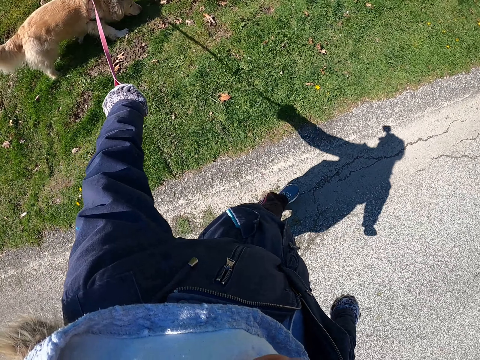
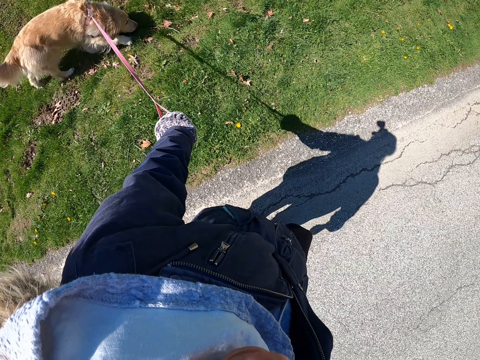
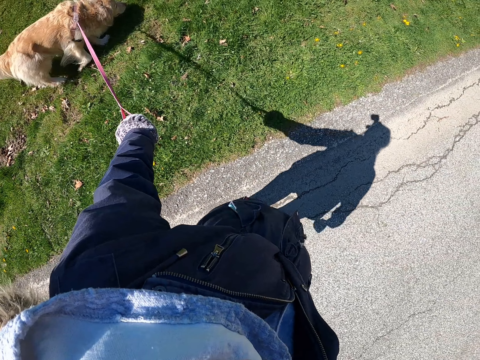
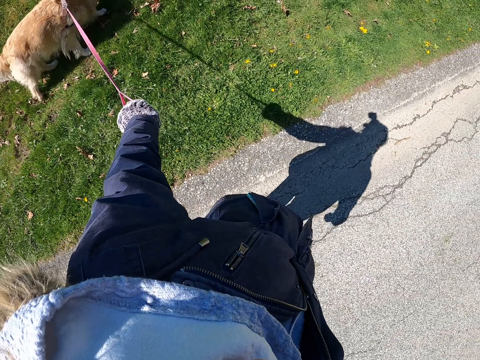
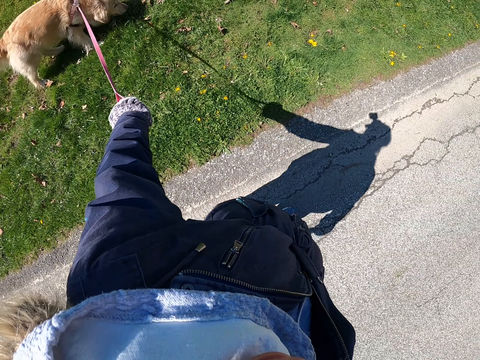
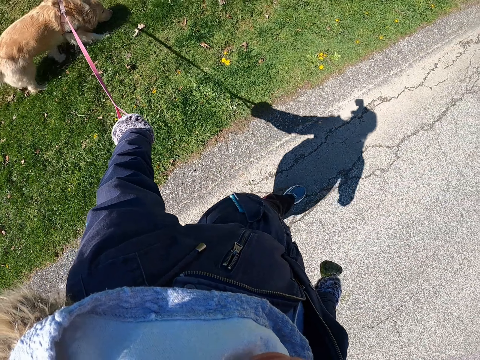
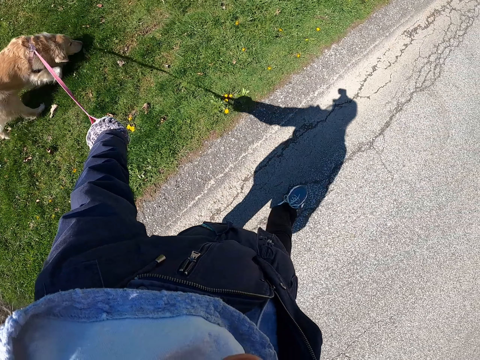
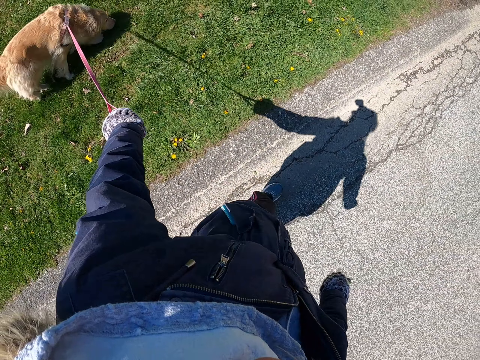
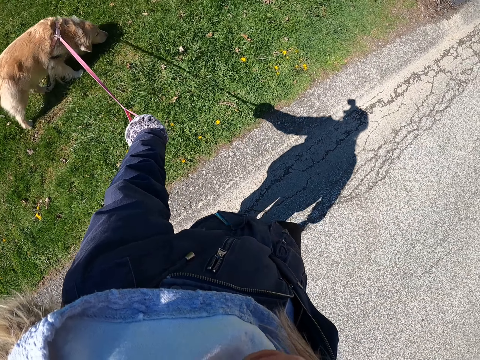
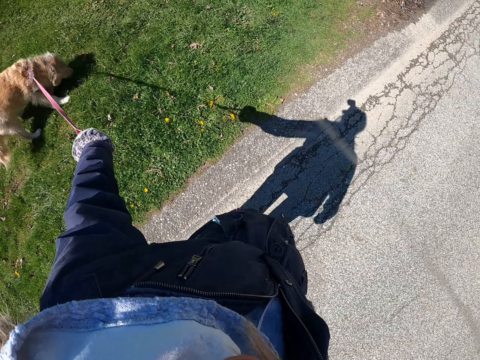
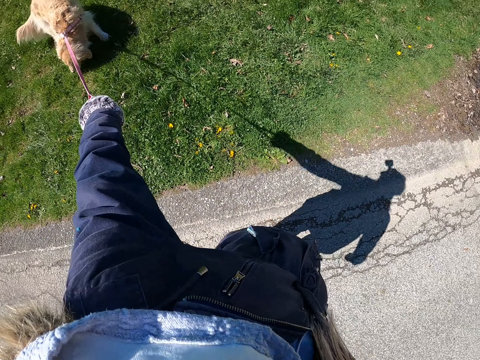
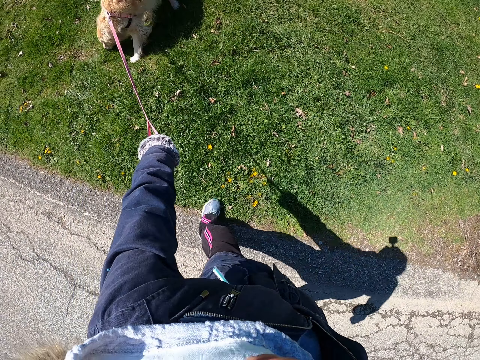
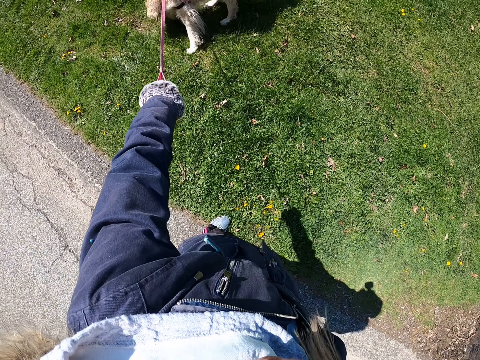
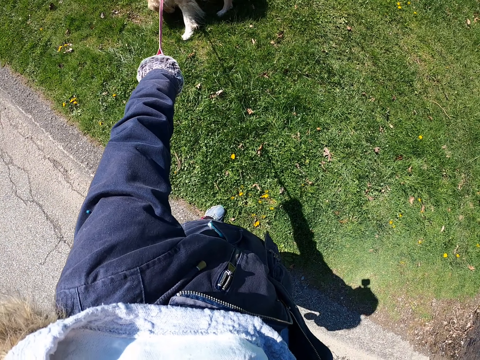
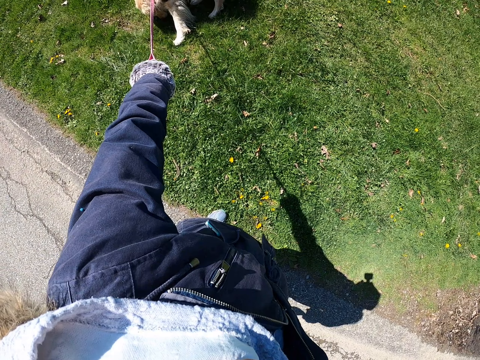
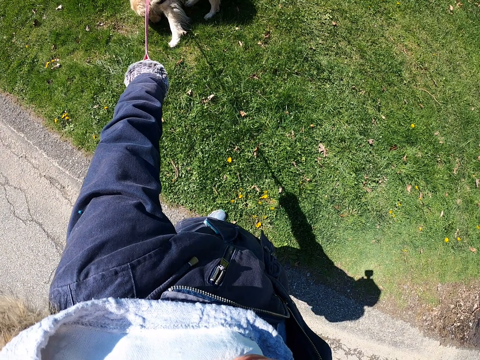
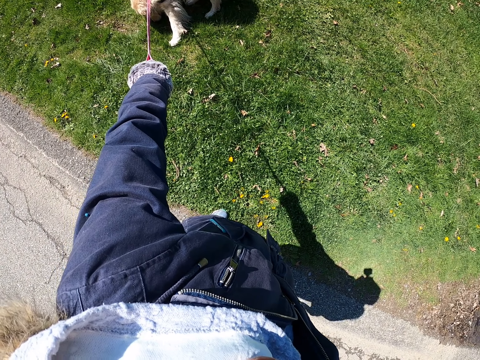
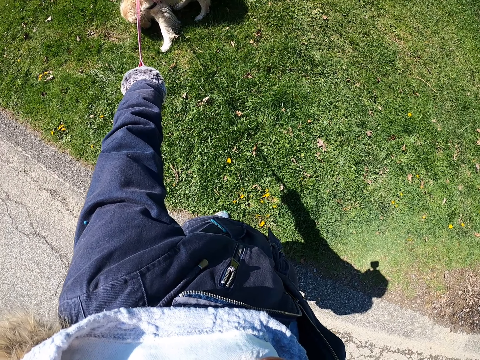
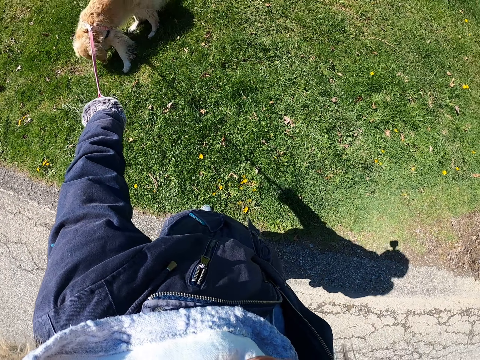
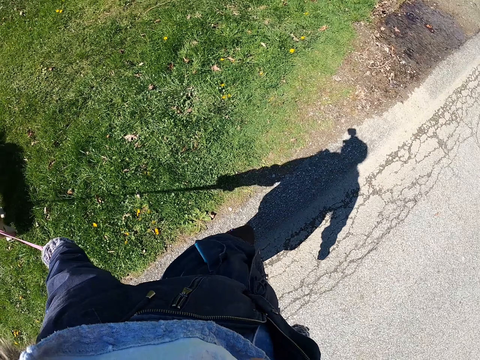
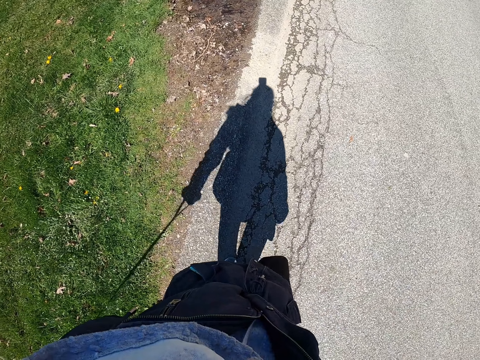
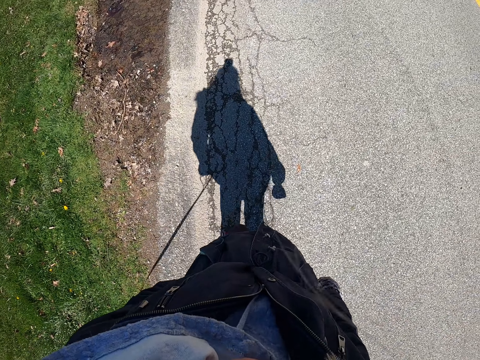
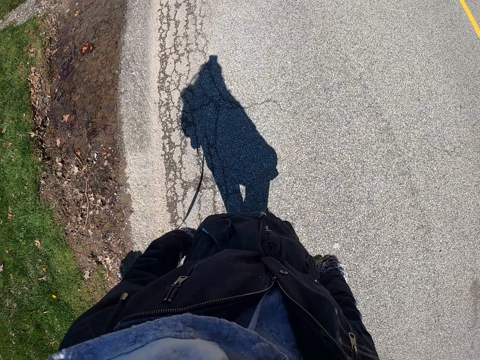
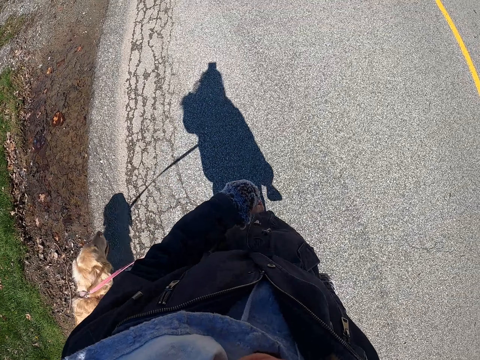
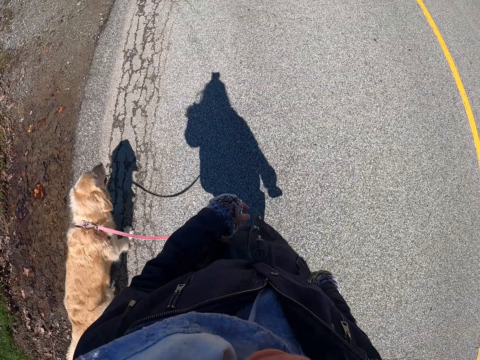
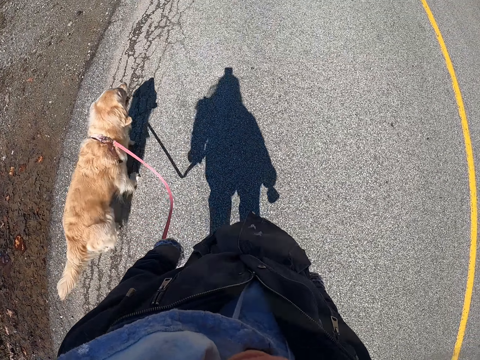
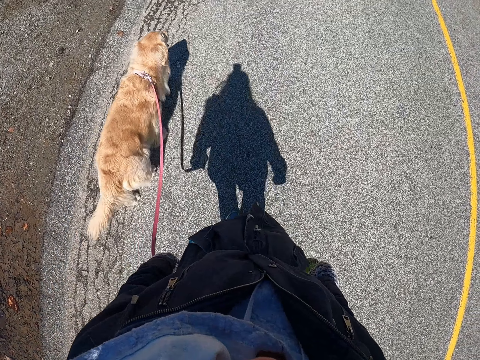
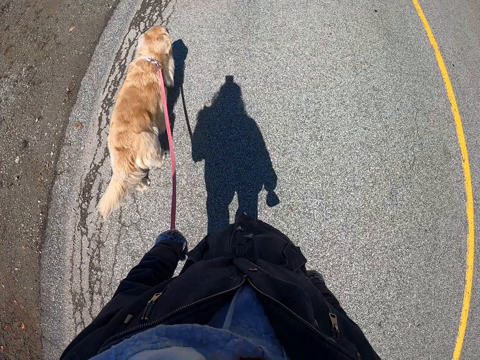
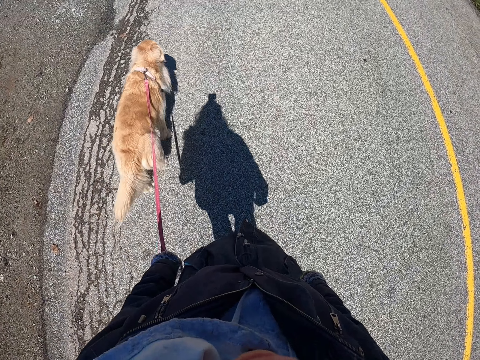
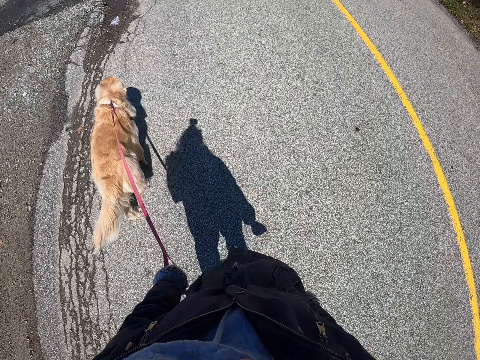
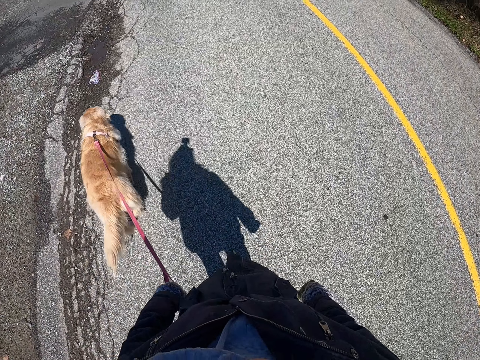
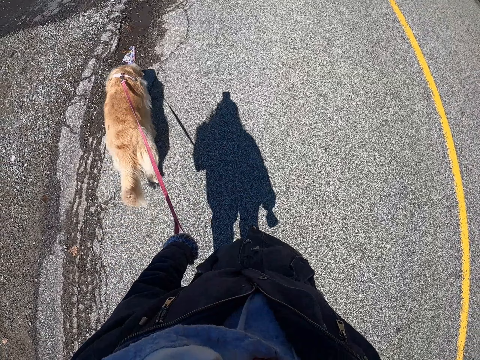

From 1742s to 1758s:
The camera wearer turns. They pull the dog leash. They walk with the dog beside him. They walk with the dog in front of him.

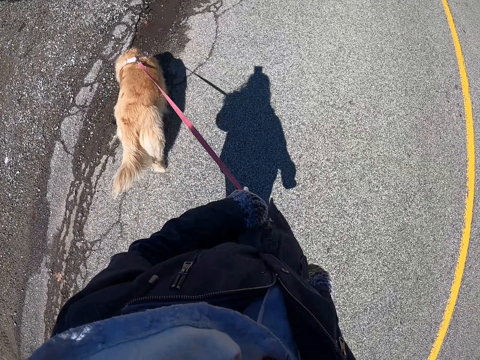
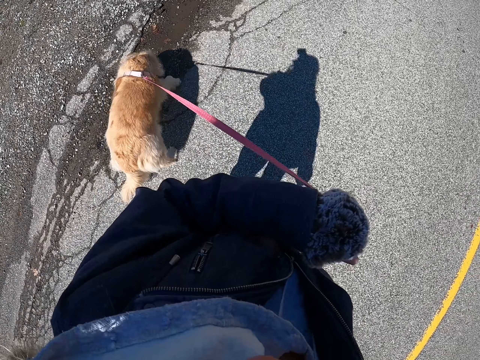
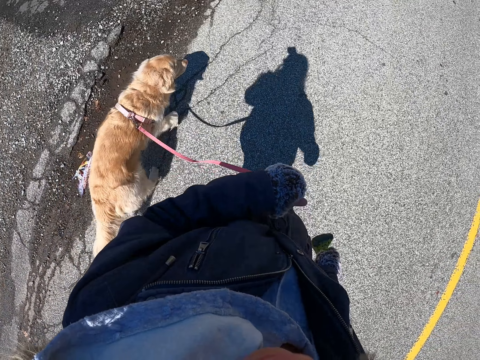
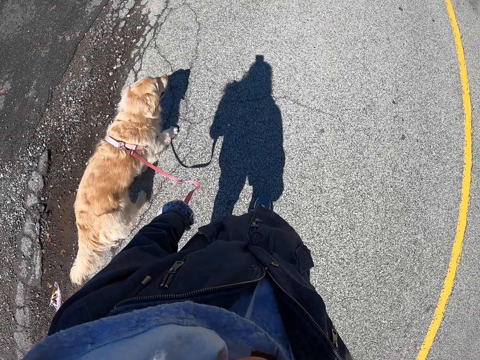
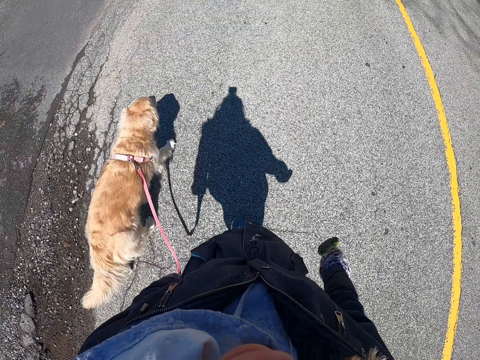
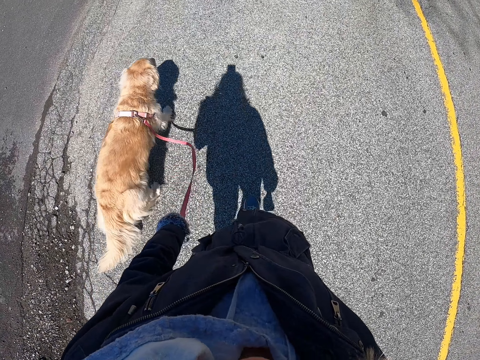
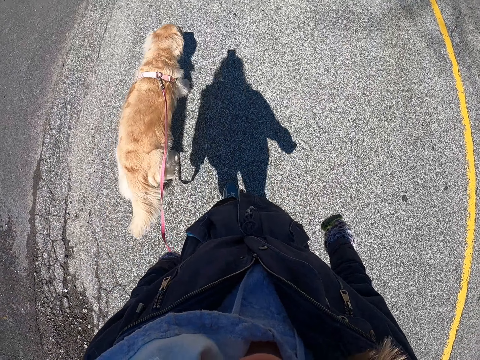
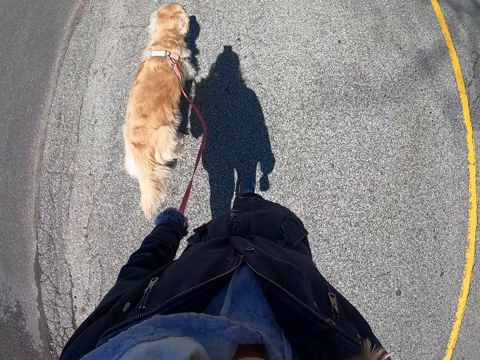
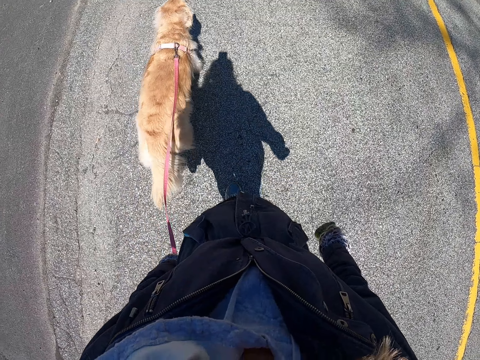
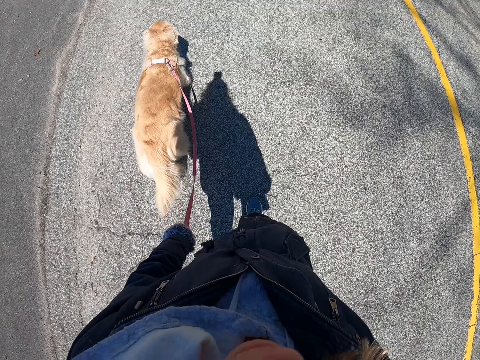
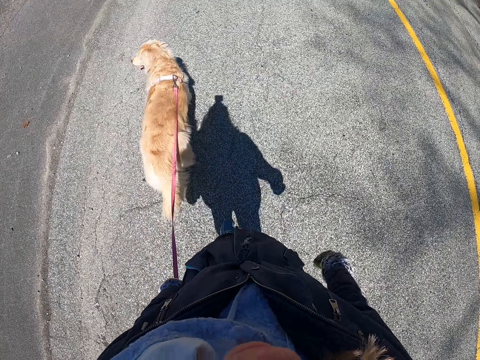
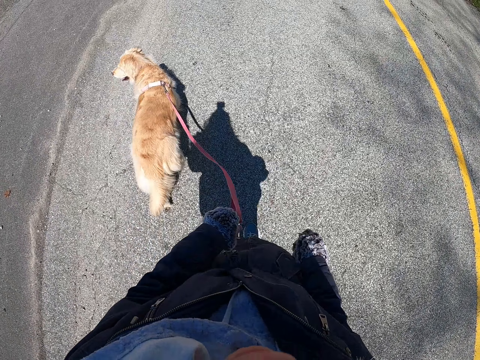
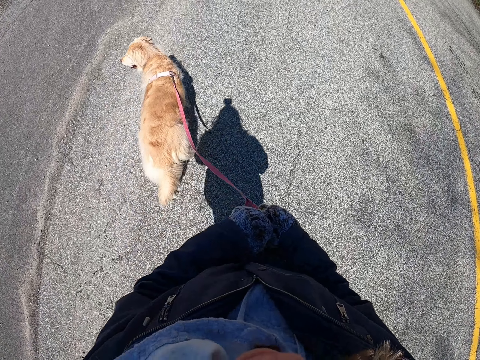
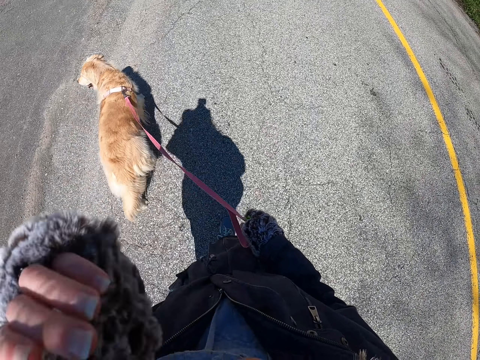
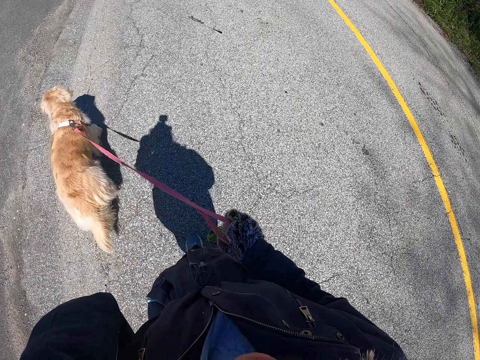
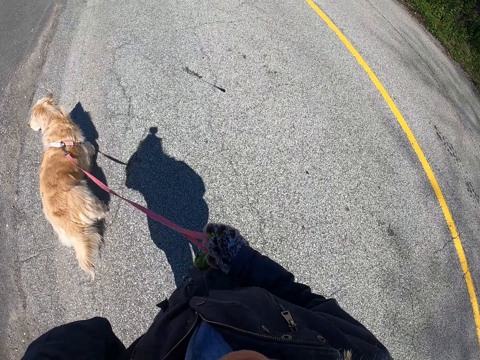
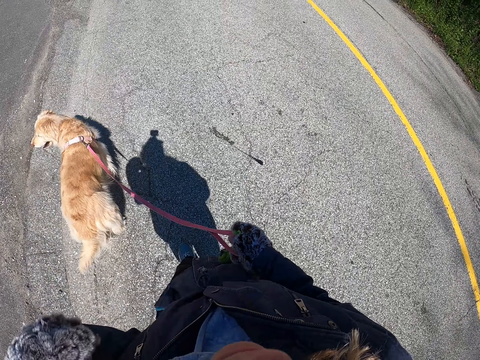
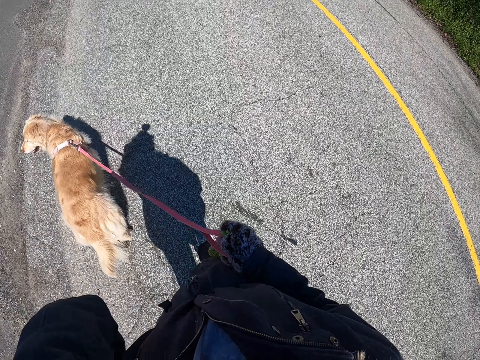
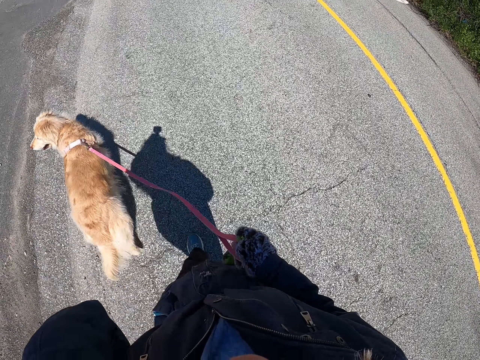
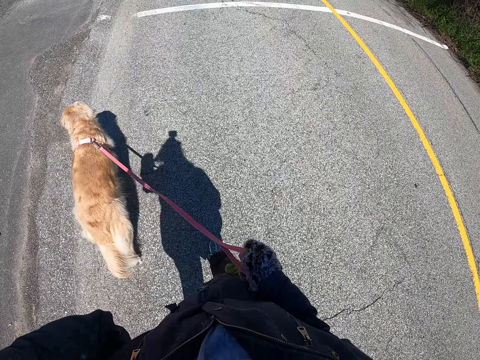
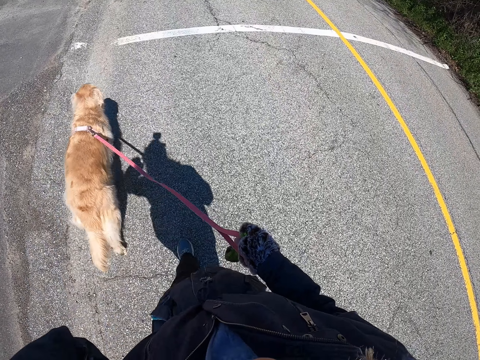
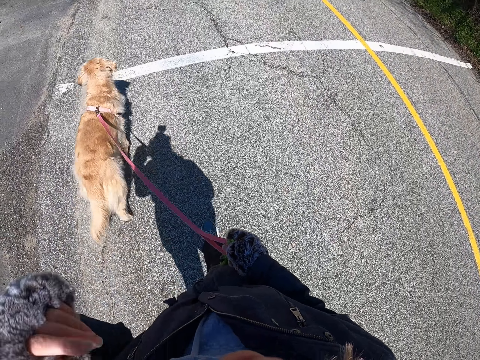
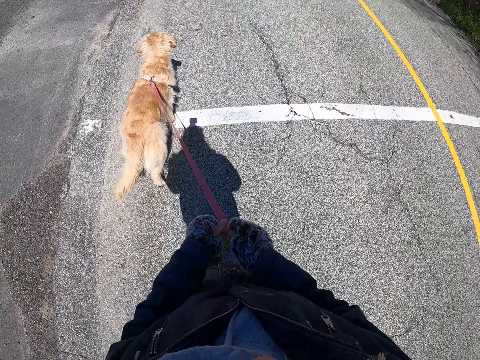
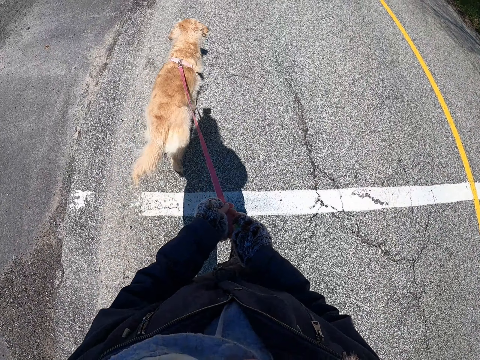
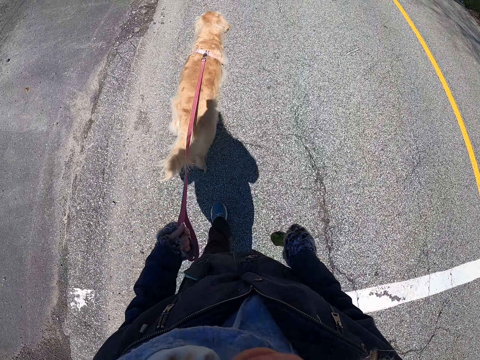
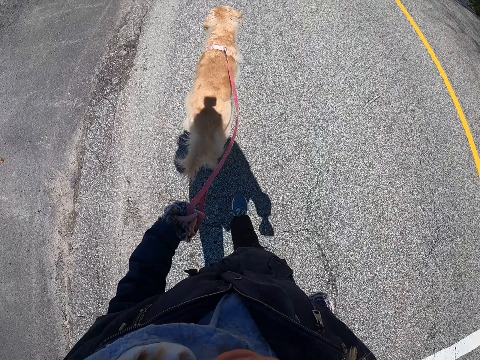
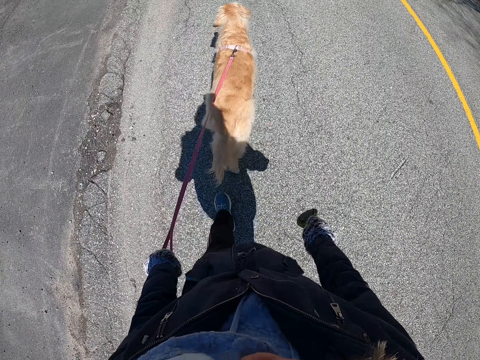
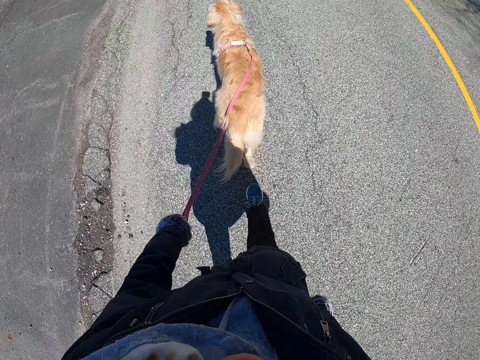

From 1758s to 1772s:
The camera wearer pulls a rope. They walk with a dog beside him. They walk with the dog in front of him. They switch the rope to the right hand. They hold their face. They lift up the left hand. They walk with the dog in front of him. They switch the rope to the left hand. They walk with the dog in front of him.
